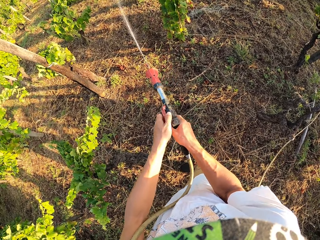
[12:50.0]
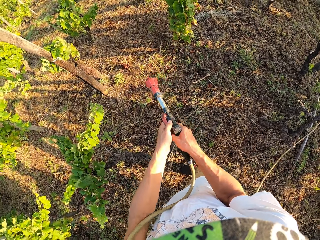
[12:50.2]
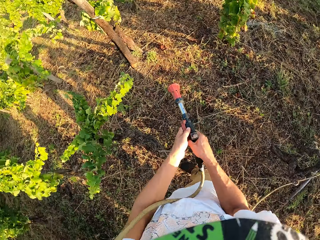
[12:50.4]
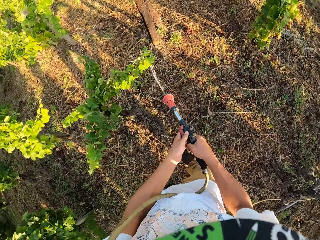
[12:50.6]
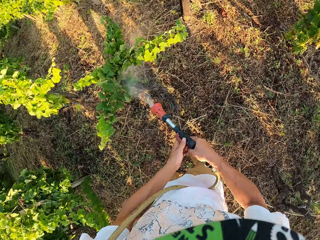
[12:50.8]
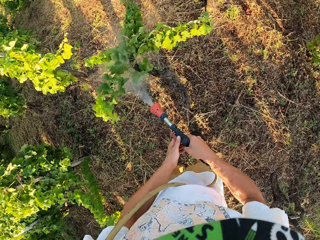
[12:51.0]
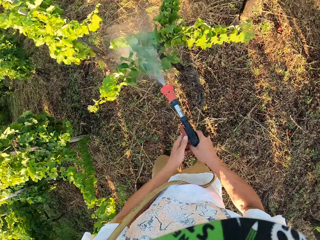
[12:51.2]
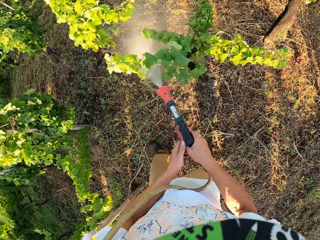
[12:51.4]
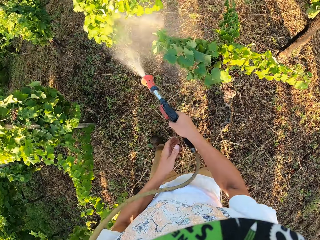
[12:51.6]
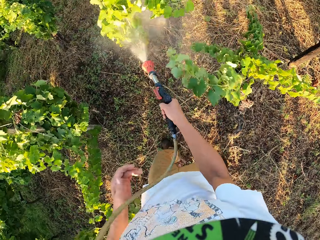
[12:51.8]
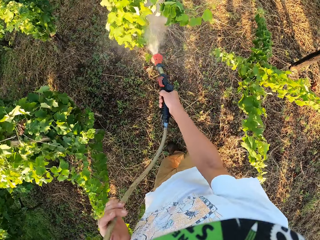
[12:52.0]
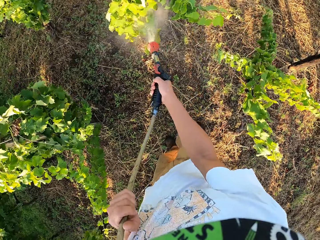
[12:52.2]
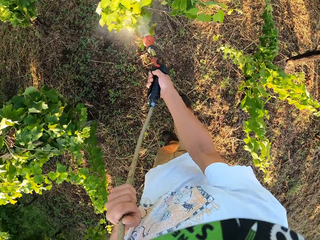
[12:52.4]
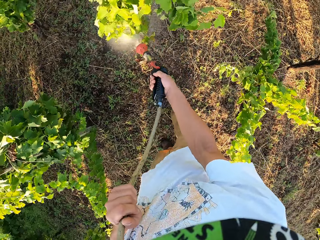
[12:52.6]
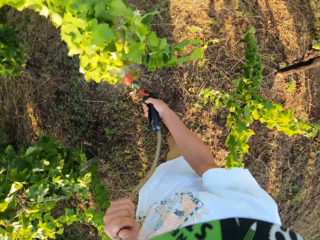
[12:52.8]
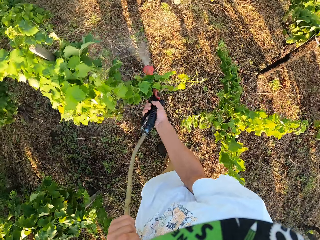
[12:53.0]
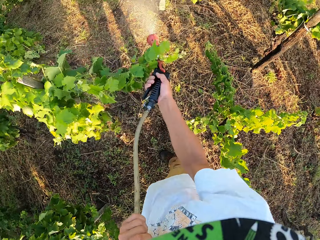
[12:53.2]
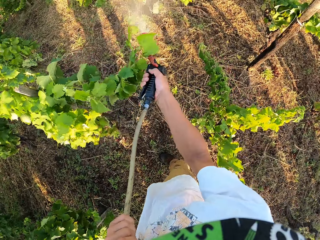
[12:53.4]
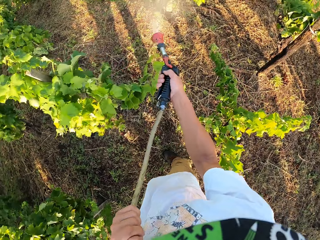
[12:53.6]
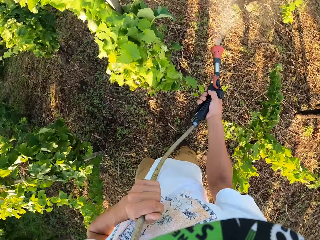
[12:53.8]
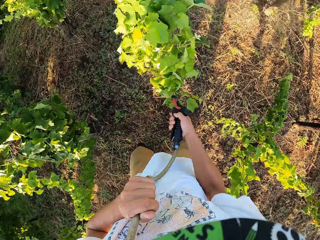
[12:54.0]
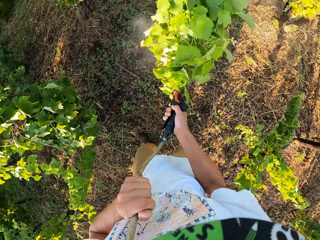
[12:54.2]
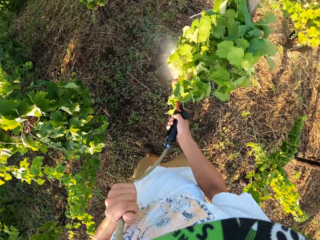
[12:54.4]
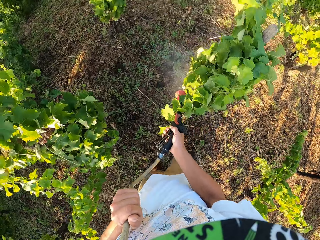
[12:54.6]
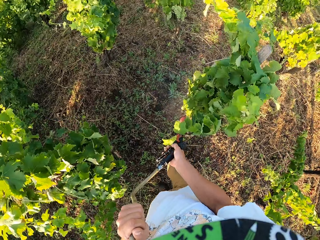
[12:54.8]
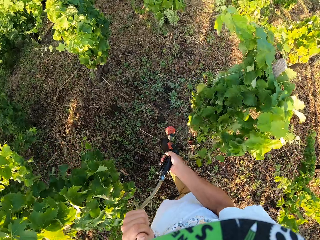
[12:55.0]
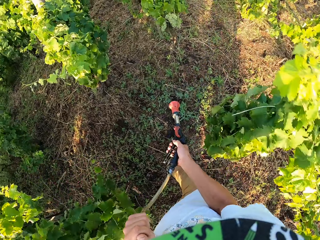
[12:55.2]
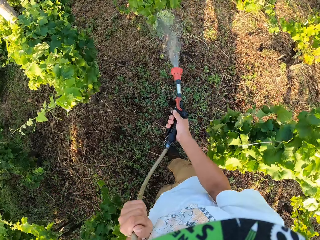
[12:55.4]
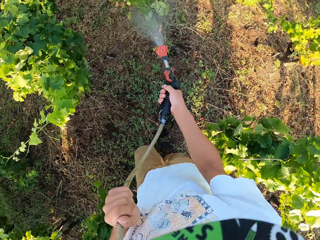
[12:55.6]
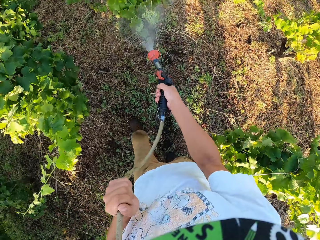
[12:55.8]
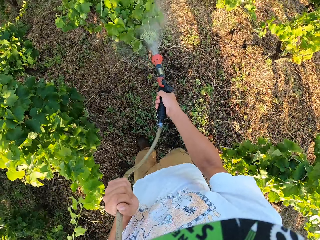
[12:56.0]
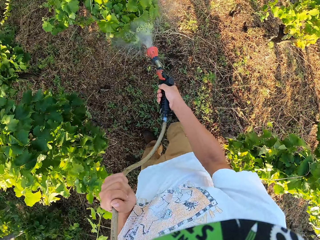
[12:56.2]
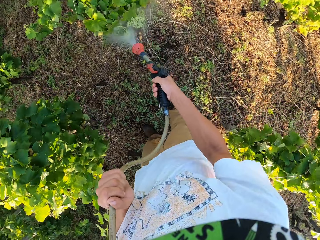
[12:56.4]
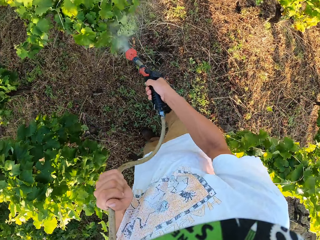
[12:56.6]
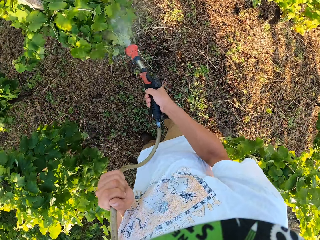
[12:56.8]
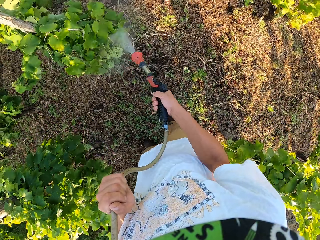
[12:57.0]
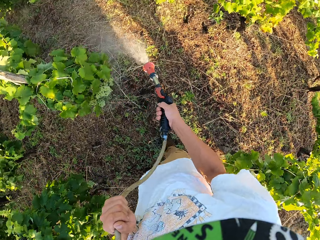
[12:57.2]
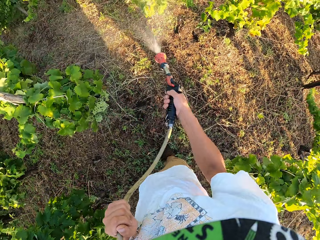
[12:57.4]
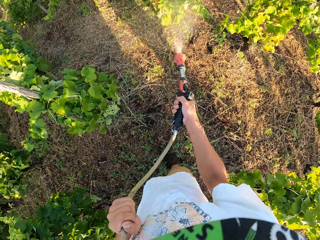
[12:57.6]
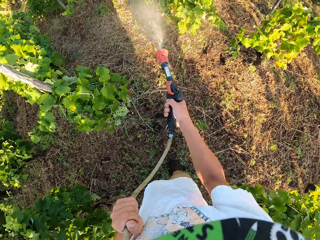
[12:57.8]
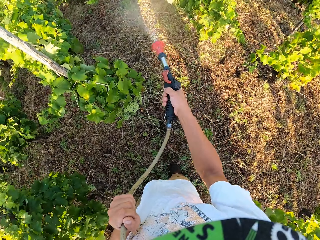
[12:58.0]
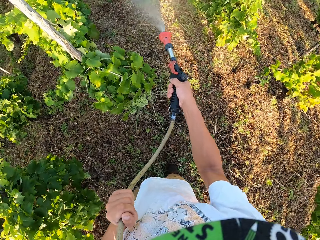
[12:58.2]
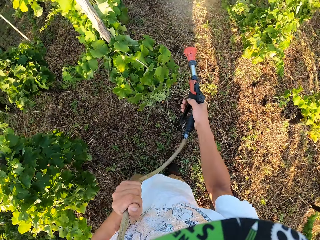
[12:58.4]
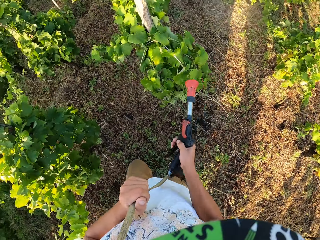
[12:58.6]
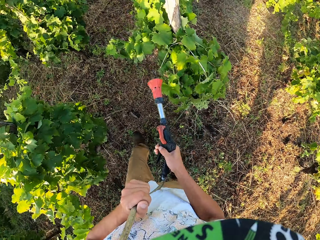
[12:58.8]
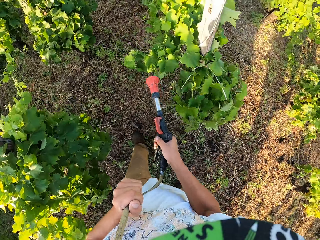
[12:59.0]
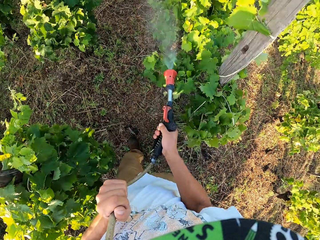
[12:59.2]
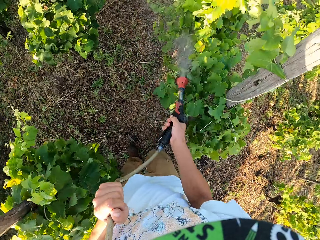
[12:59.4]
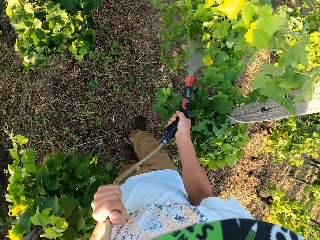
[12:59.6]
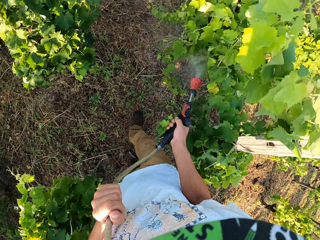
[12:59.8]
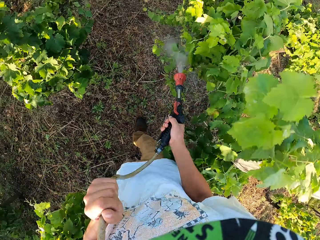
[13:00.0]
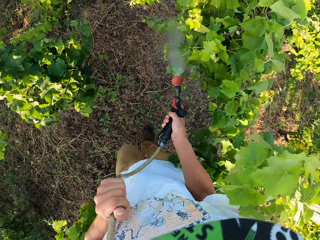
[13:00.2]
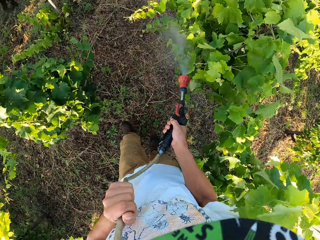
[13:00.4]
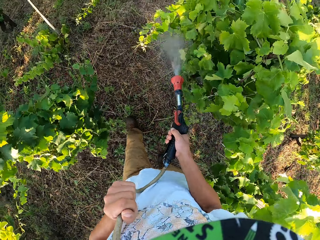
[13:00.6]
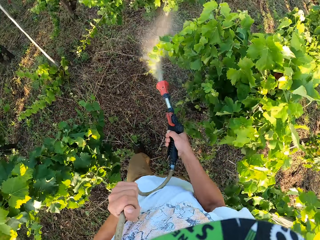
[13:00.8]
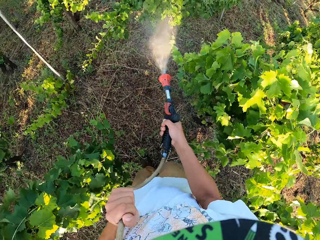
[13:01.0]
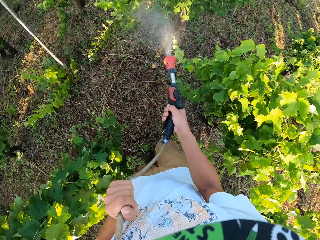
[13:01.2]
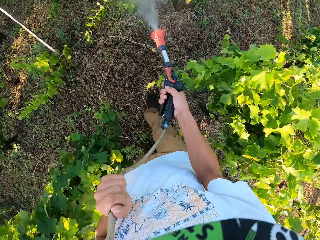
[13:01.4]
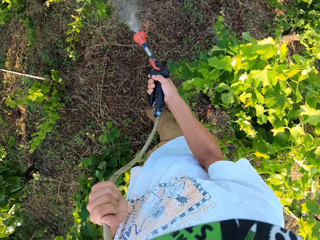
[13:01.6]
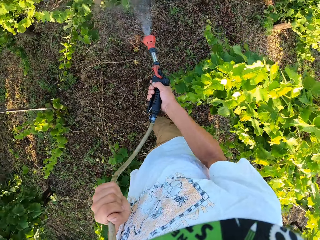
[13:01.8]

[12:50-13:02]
The camera wearer switches off the water spray gun. He switches on the water spray gun. He holds the water spray gun with his right hand. He holds the hose pipe with his left hand. He touches the hose with his left hand. He switches off the water spray gun. He switches on the water spray gun. He switches off the water spray gun. He switches on the water spray gun.

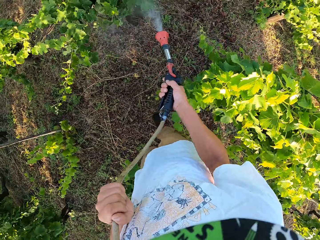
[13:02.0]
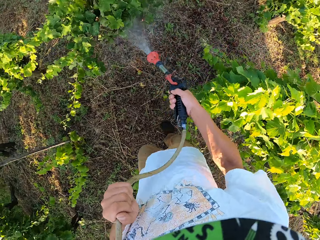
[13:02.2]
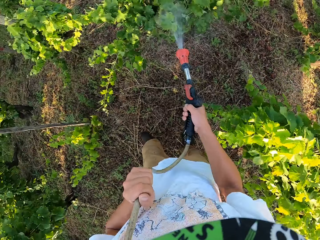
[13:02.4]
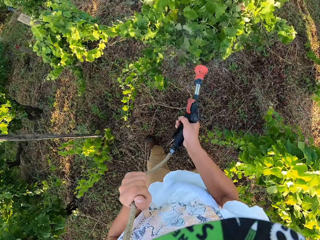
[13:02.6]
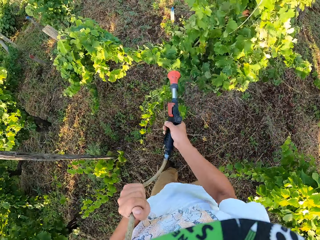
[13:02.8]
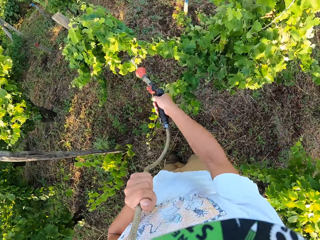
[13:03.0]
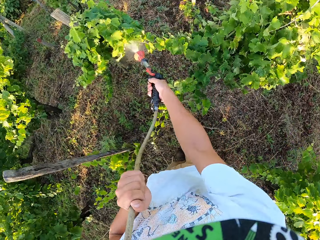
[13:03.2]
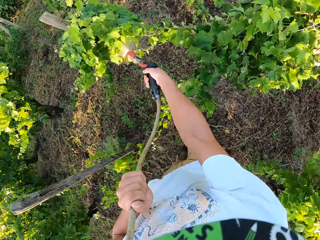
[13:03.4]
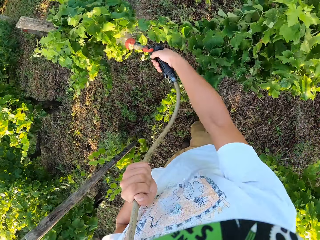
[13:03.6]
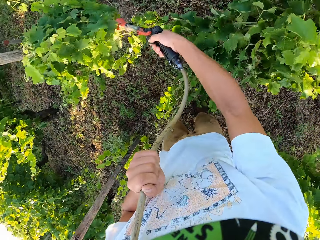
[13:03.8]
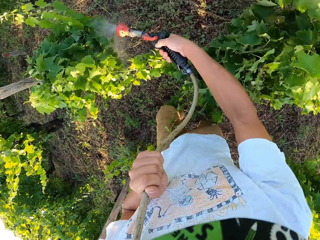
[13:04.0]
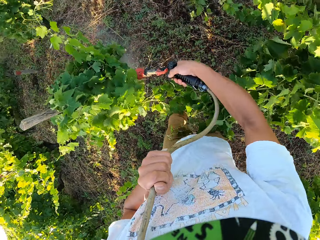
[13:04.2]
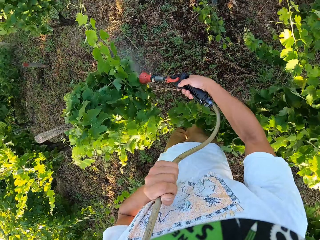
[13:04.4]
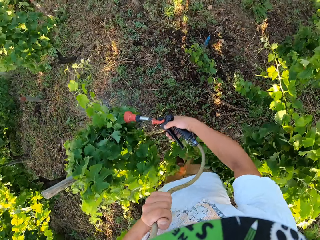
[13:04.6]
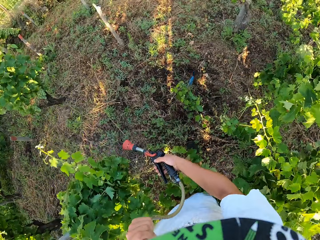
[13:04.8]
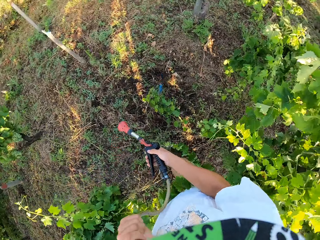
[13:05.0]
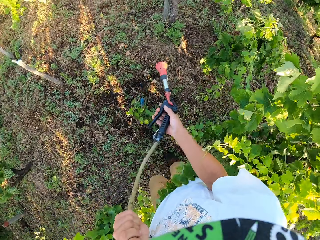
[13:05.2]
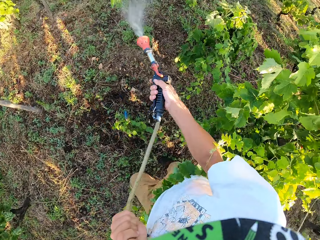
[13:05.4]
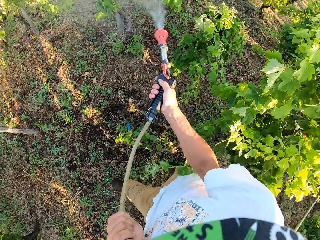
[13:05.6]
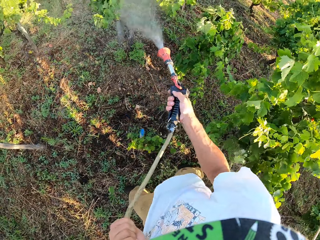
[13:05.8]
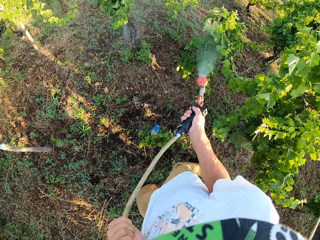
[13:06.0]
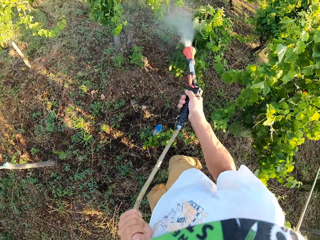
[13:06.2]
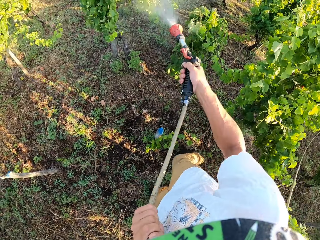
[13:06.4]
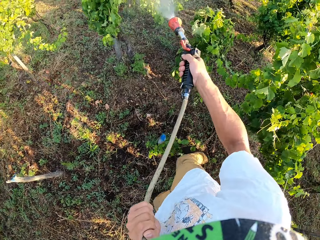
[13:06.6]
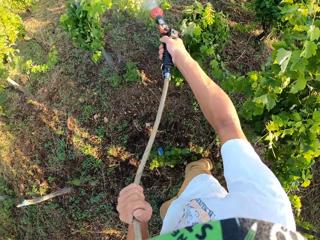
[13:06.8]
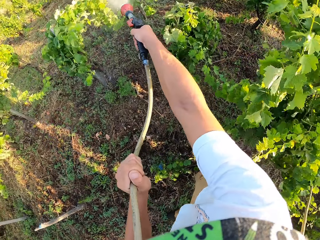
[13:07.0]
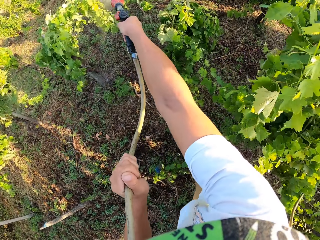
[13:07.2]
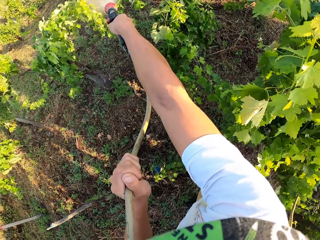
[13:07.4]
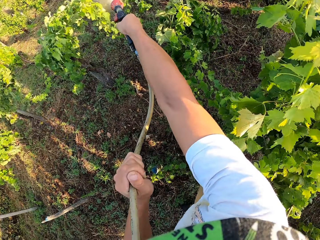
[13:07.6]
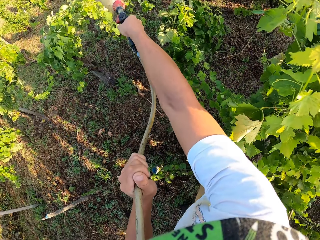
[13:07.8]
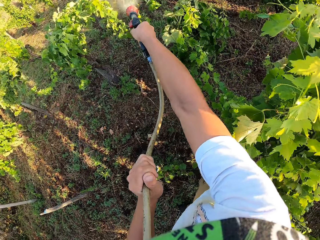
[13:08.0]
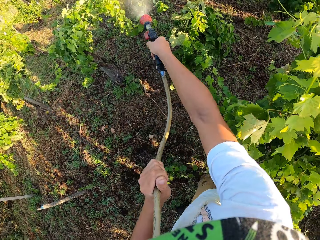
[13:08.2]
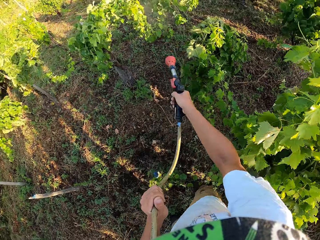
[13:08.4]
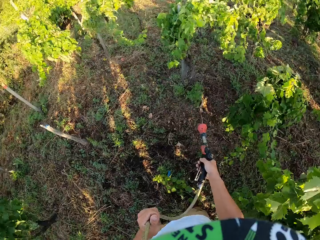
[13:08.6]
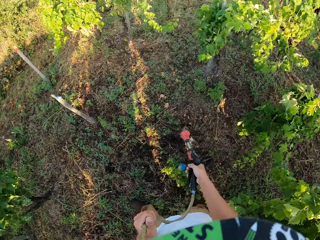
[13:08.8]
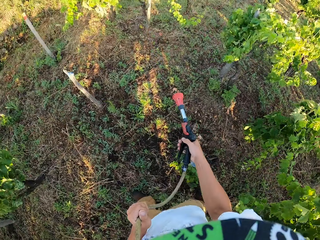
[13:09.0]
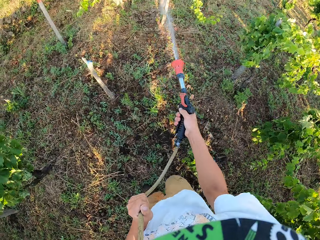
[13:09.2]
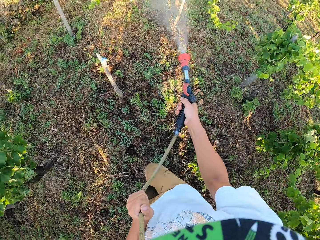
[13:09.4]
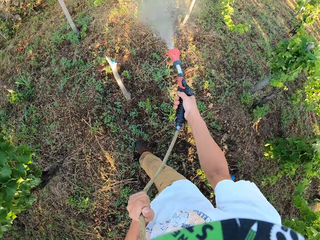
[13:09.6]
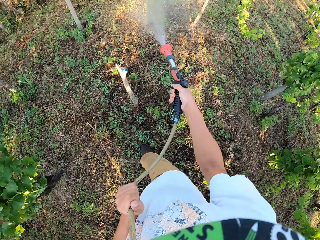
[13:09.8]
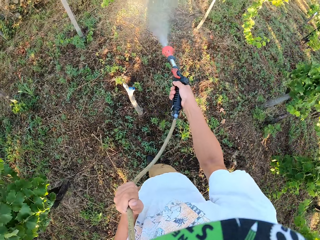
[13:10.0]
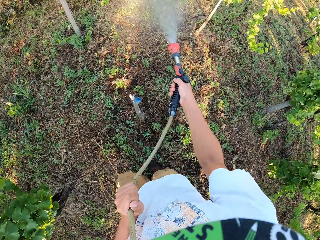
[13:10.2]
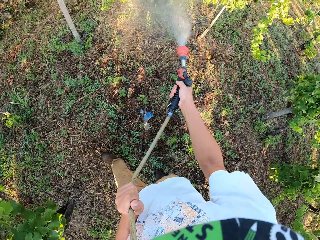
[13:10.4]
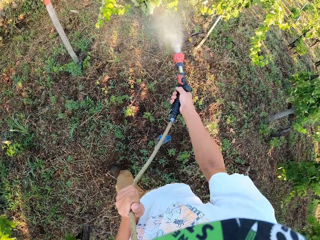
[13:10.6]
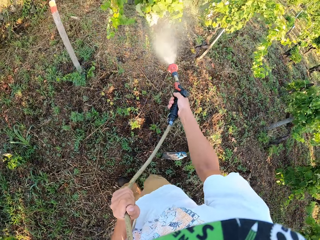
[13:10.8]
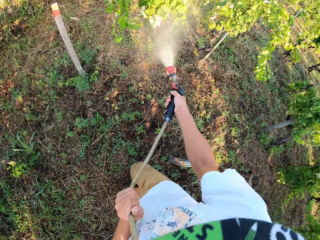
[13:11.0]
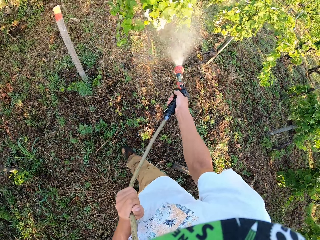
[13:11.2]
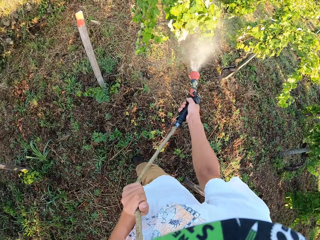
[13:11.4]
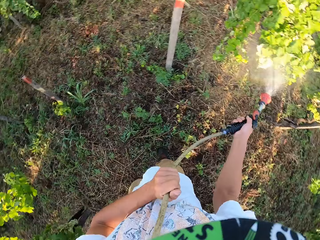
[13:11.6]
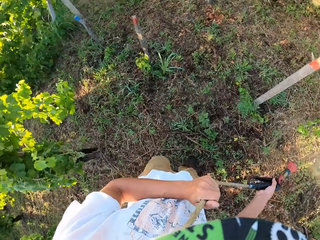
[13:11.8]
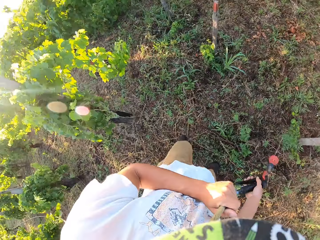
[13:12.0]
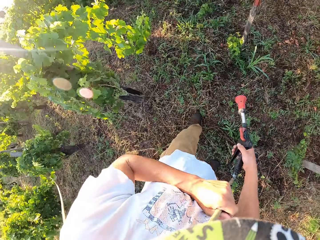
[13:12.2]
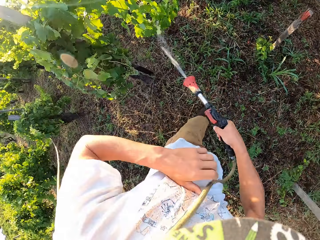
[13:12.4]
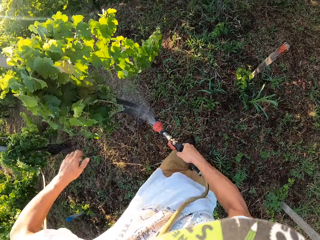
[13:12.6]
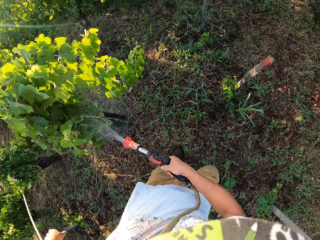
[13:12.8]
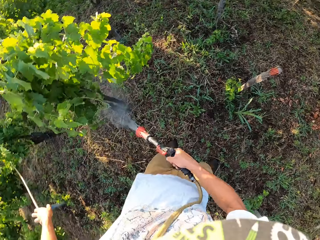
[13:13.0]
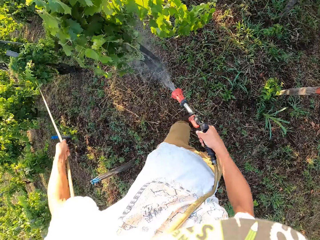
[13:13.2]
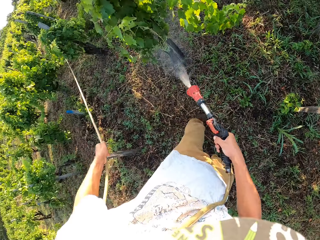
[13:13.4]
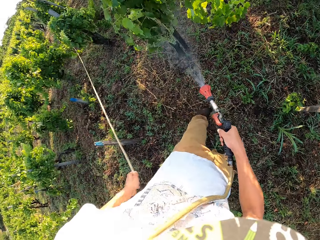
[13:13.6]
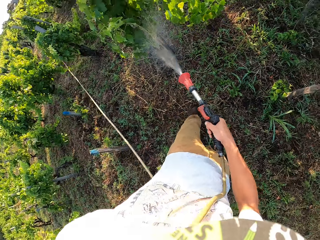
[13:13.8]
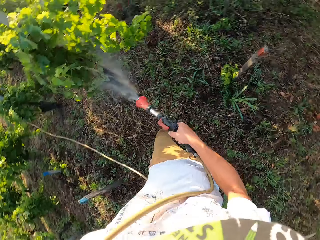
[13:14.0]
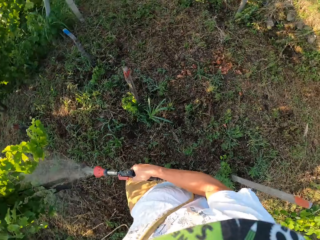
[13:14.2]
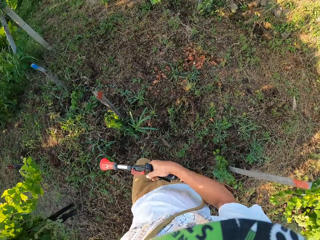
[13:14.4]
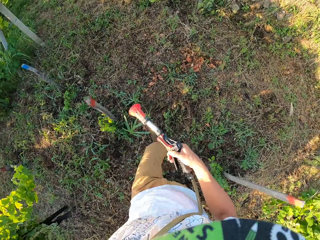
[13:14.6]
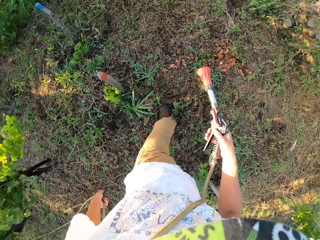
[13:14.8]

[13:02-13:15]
The camera wearer switches off the water spray gun. He switches on the water spray gun. He switches off the water spray gun. He switches on the water spray gun. He switches off the water spray gun. He switches on the water spray gun. He switches off the water spray gun. He switches on the water spray gun. He removes his left hand from the hose. He pulls the hose forward. He switches off the water spray gun.
